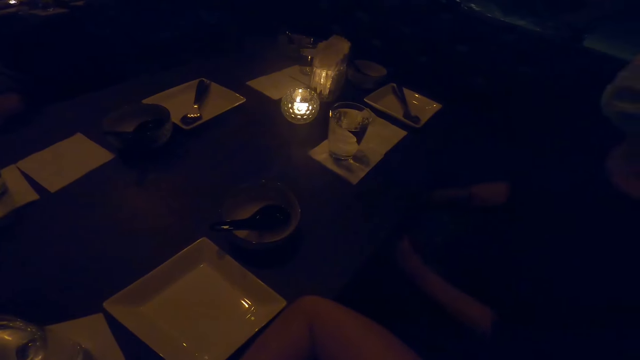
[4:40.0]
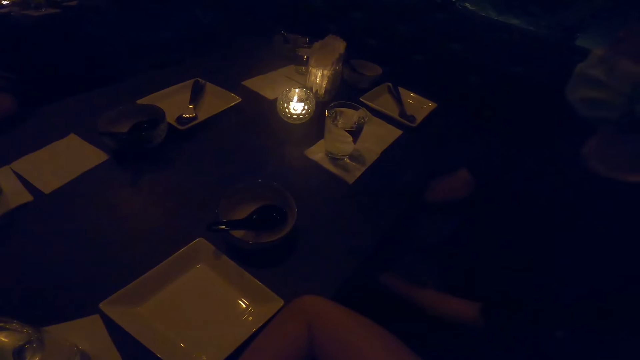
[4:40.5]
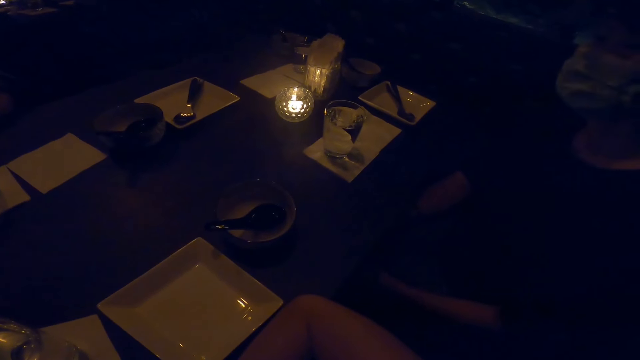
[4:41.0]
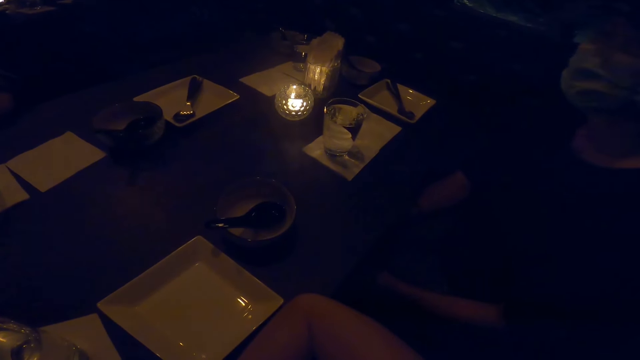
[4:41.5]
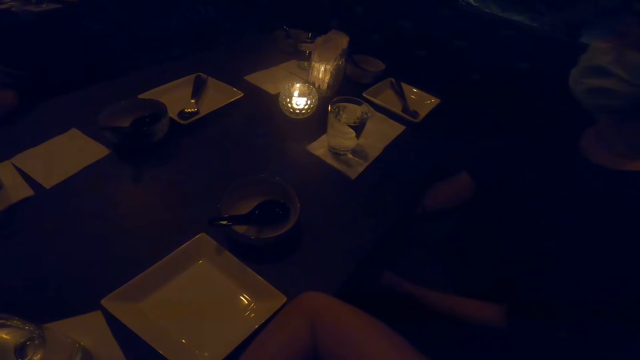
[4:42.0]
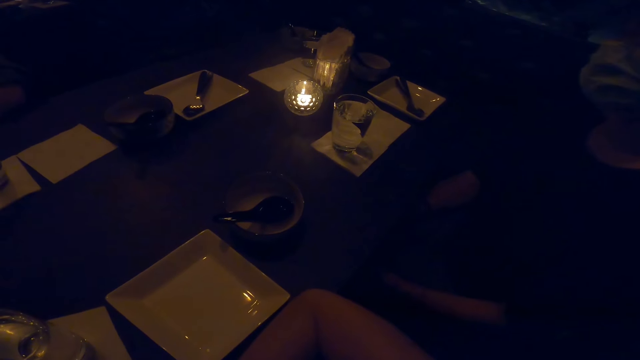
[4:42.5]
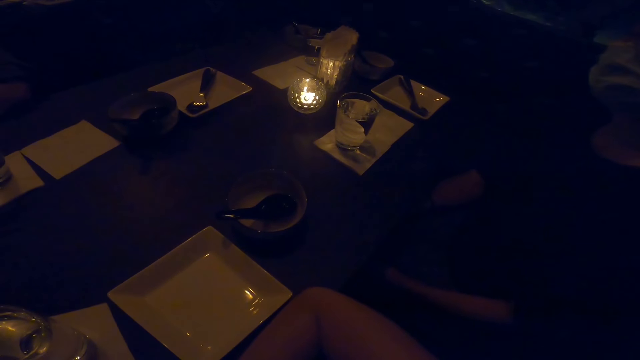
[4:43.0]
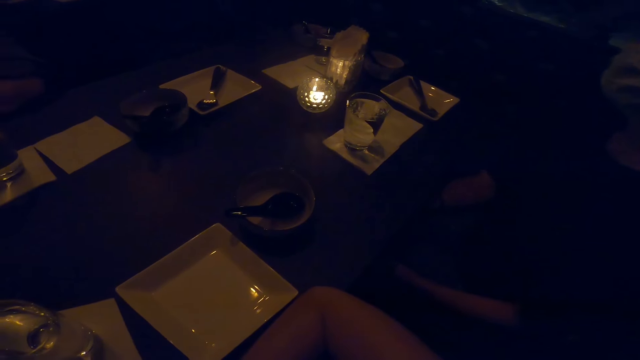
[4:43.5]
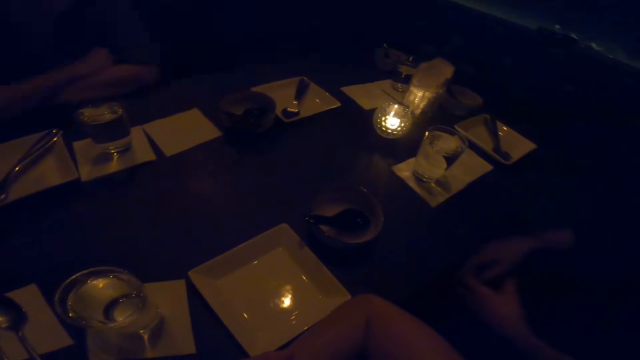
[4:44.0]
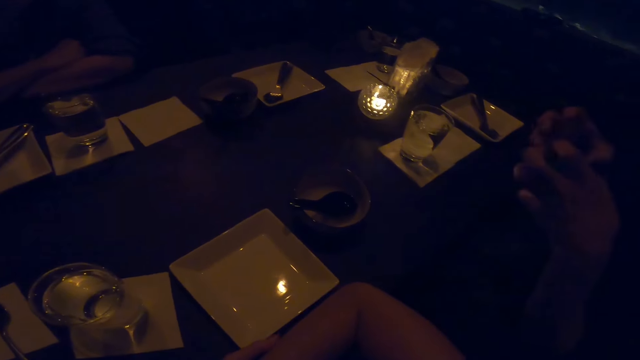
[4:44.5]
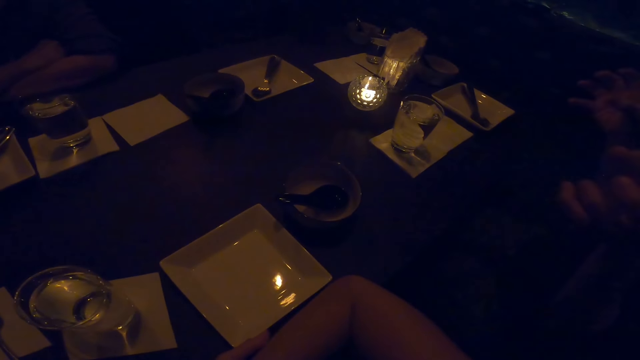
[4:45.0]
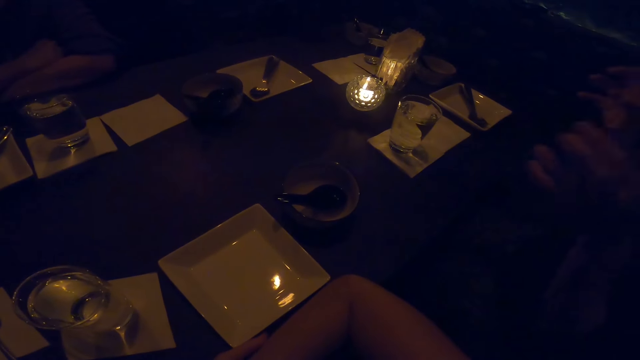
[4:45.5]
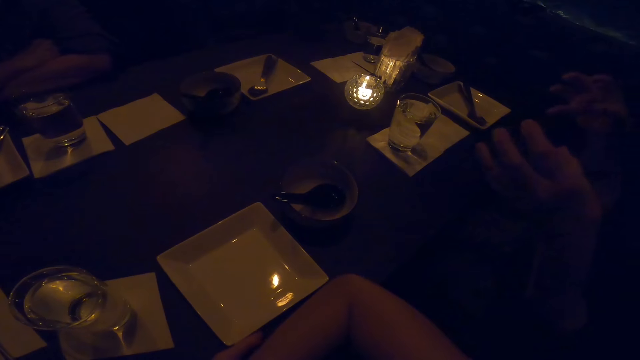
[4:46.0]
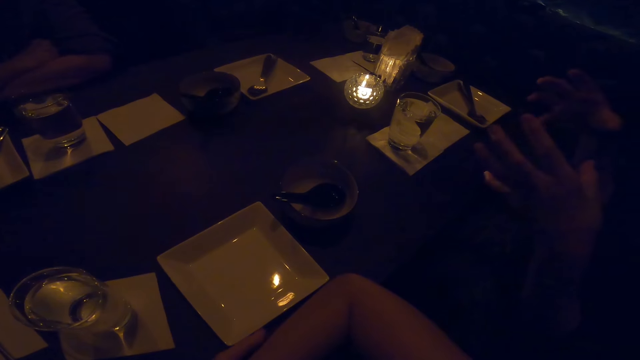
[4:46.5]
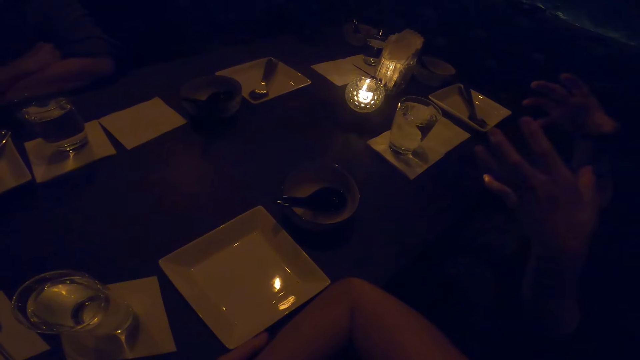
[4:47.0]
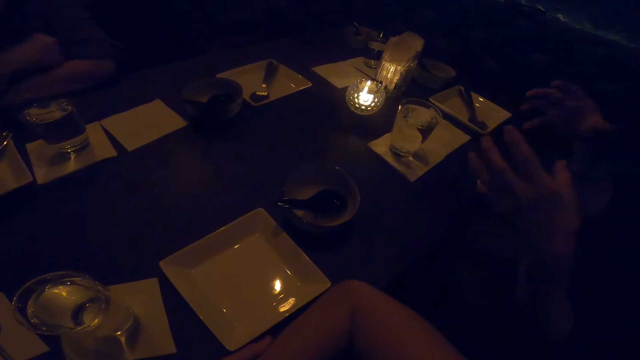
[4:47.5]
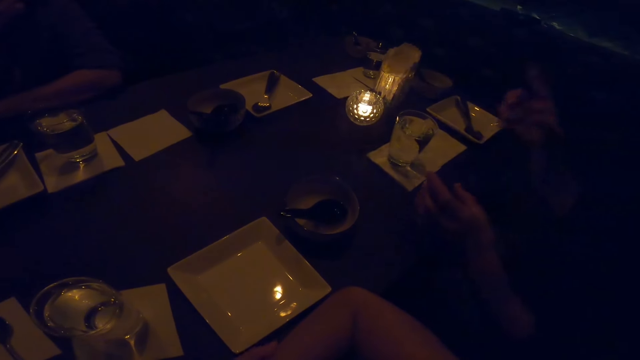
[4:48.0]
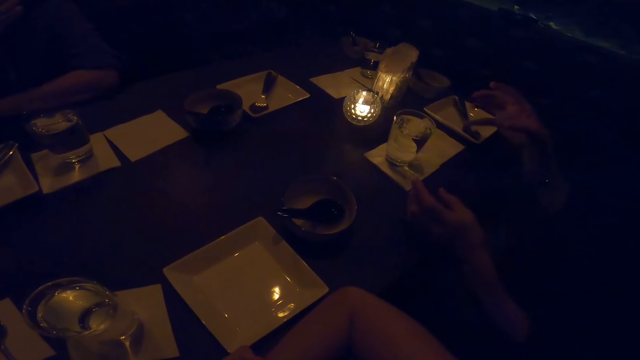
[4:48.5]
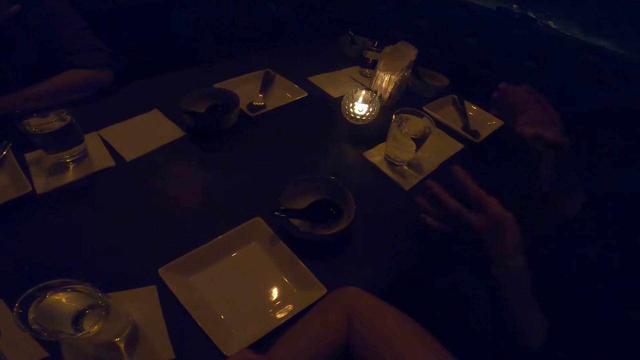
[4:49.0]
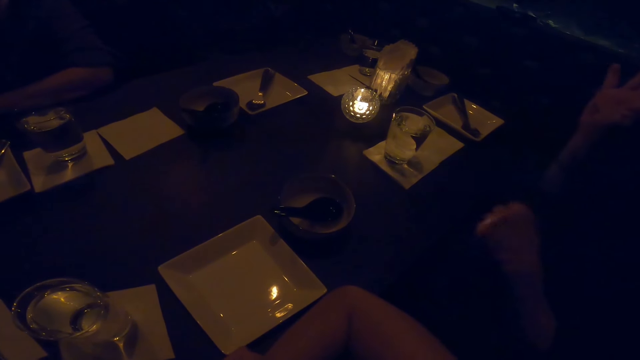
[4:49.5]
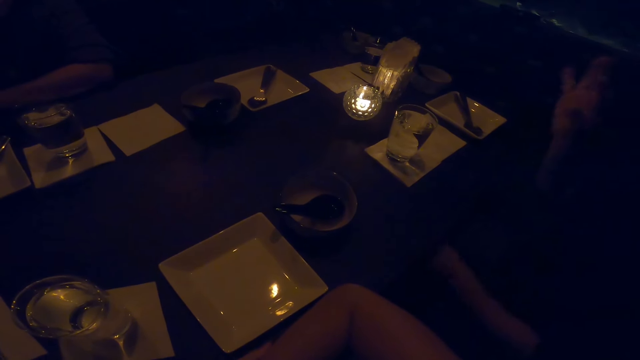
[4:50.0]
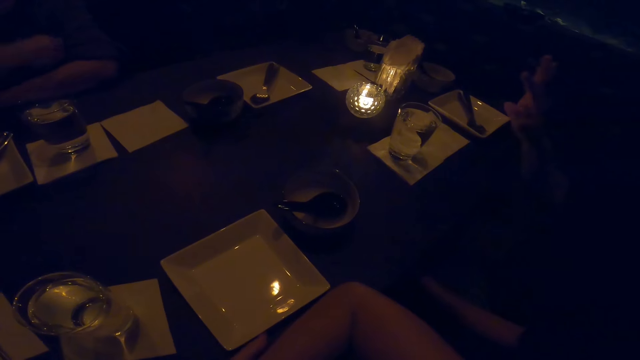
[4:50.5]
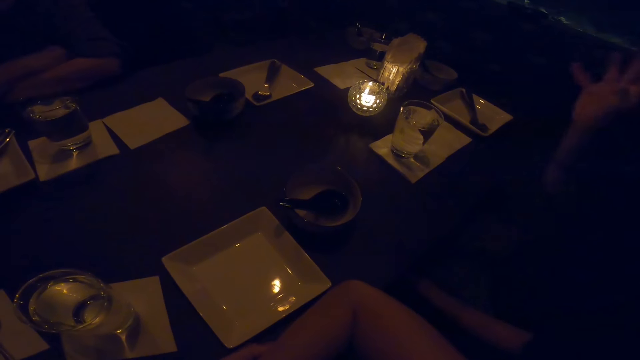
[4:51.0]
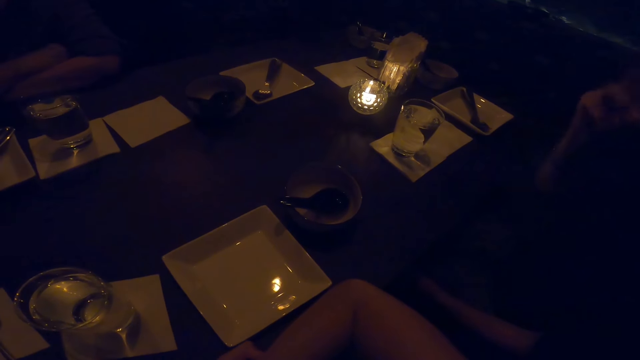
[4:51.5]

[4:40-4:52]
A woman makes a hand gesture.

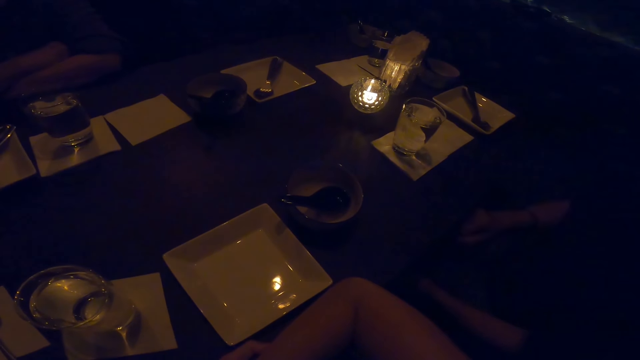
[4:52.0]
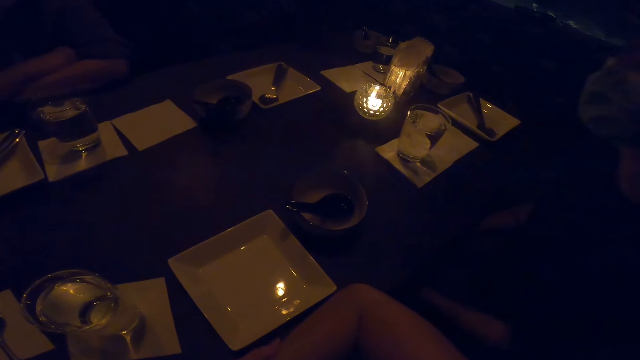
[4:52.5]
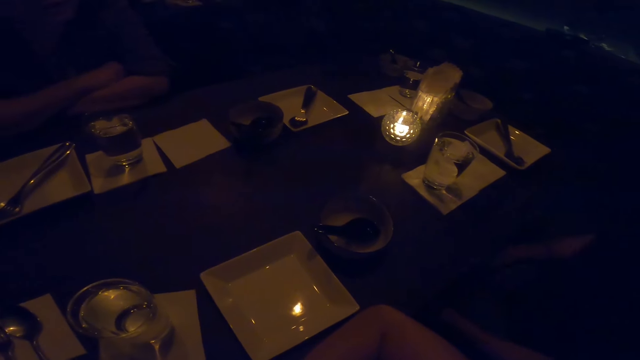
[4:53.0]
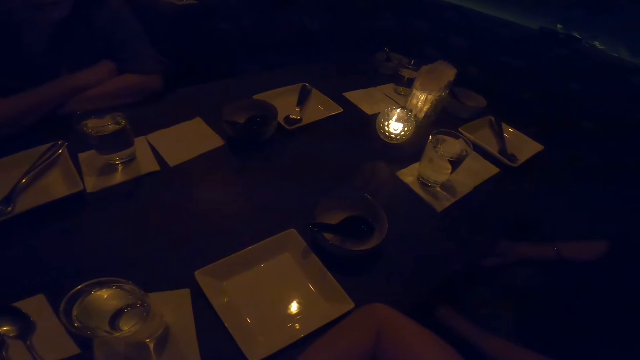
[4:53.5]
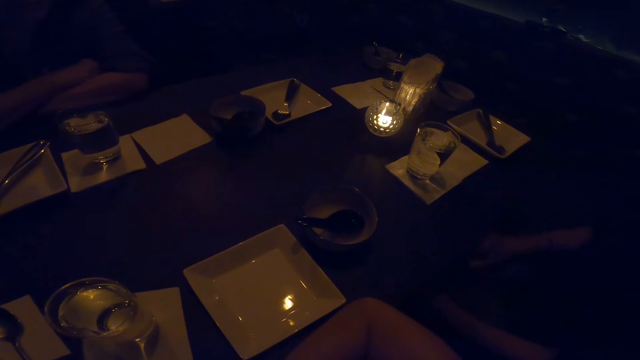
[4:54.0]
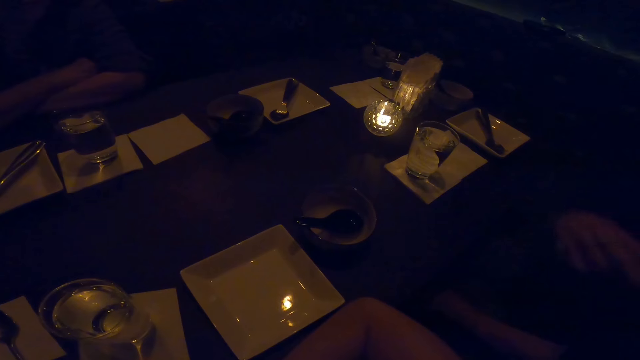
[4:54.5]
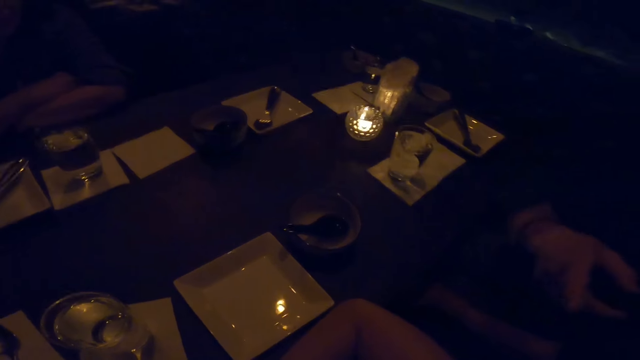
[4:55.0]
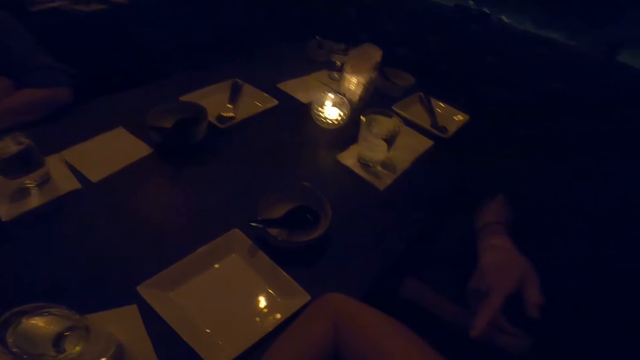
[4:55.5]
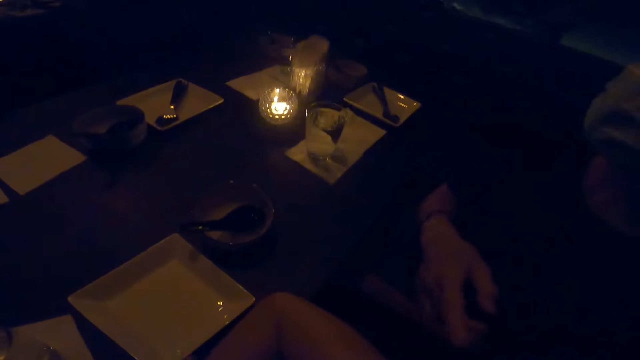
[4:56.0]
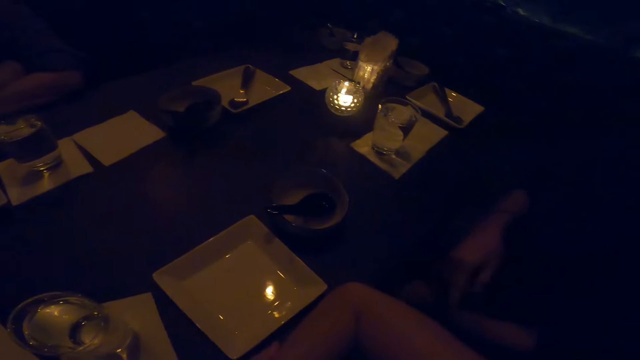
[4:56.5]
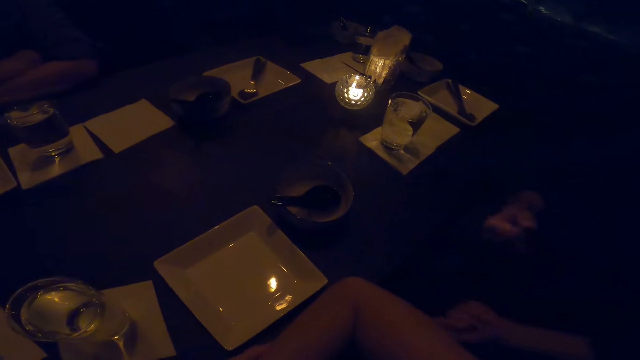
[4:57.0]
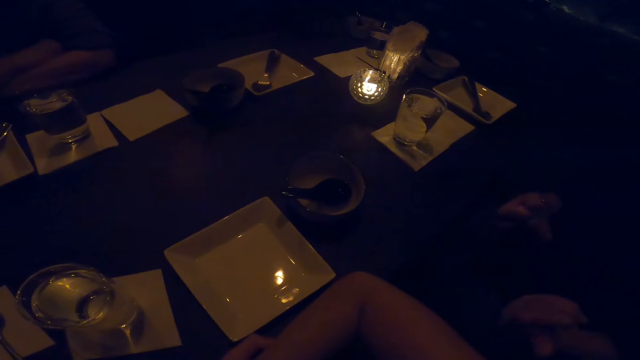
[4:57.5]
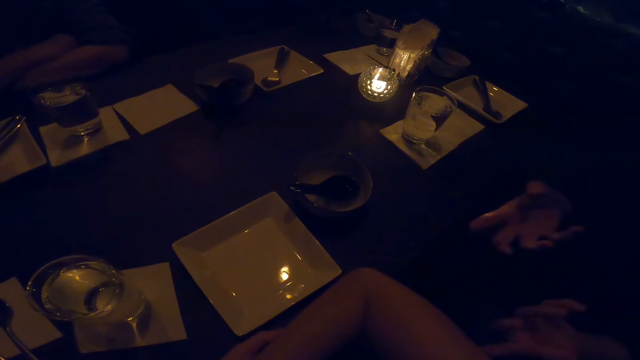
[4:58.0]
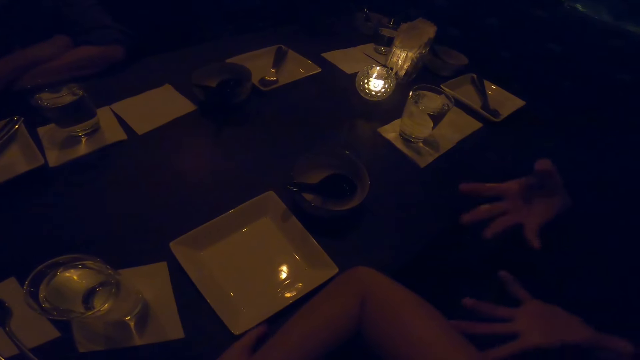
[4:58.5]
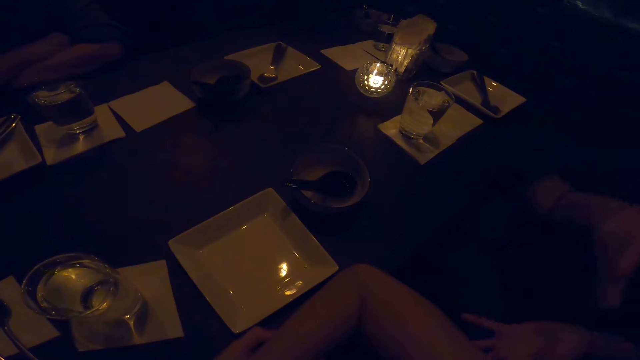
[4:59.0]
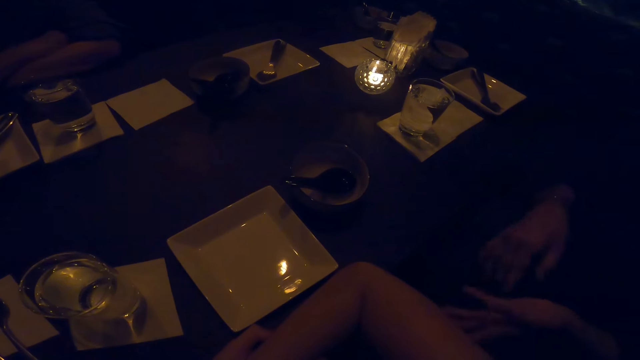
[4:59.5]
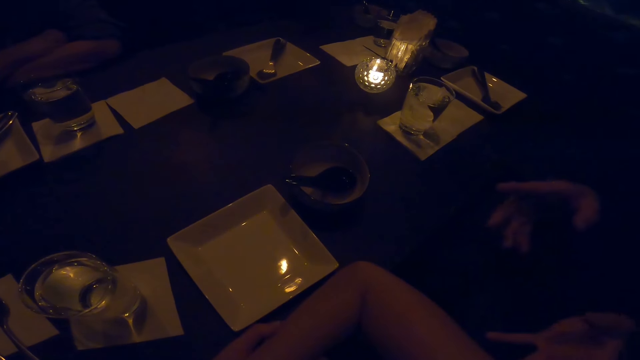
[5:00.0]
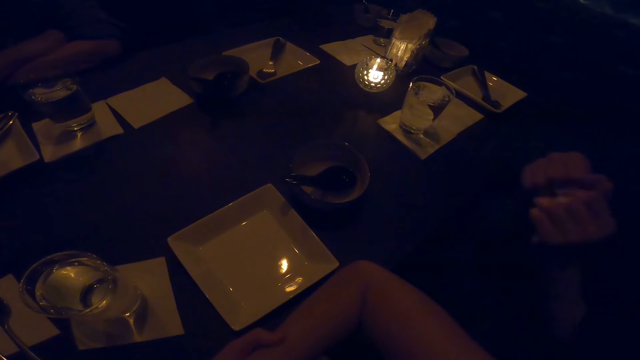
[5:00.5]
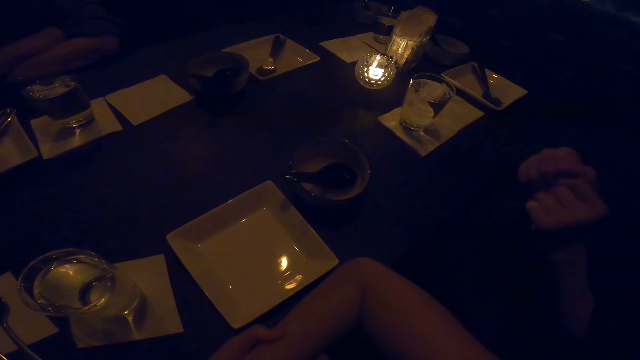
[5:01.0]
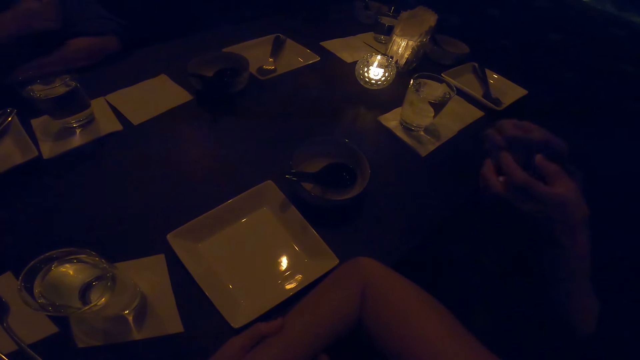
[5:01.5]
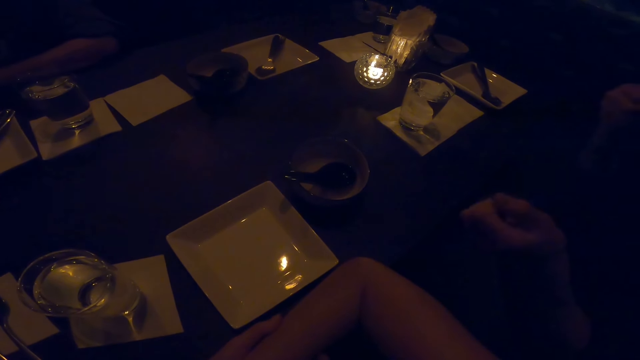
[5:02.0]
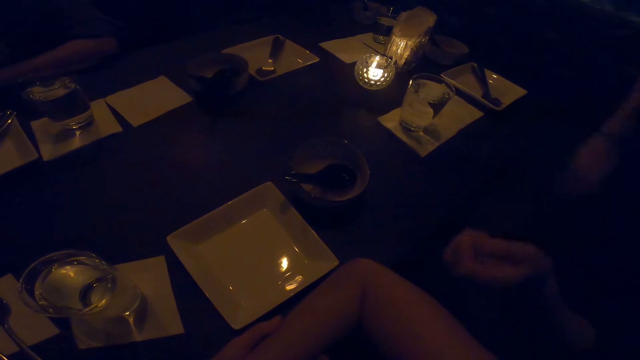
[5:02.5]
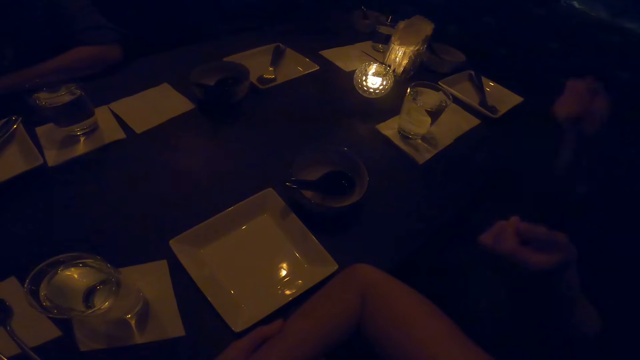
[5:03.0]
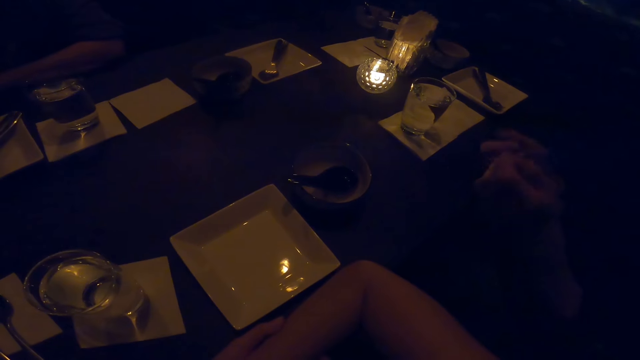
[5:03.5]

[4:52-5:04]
A woman points at the camera wearer. The camera wearer converses with the woman.
